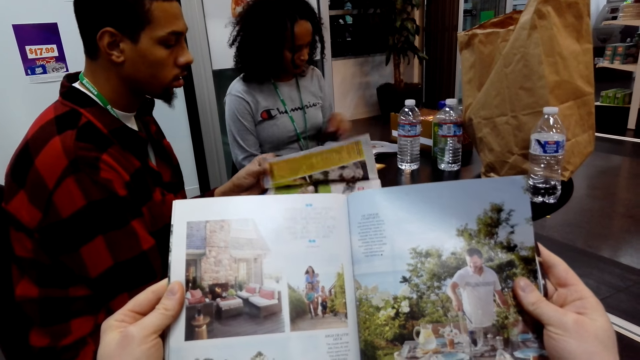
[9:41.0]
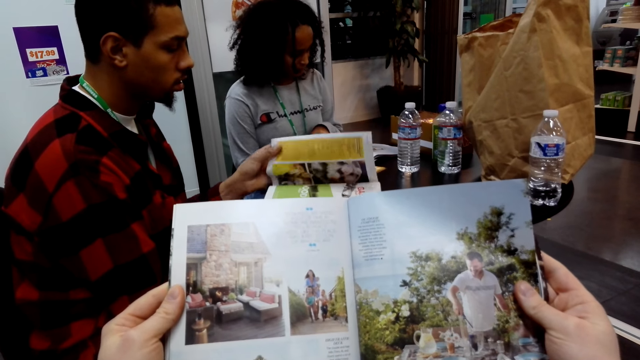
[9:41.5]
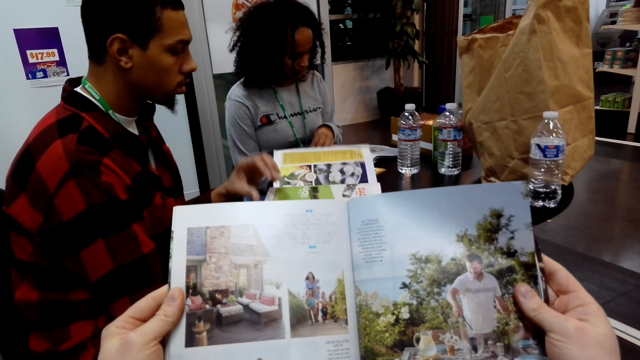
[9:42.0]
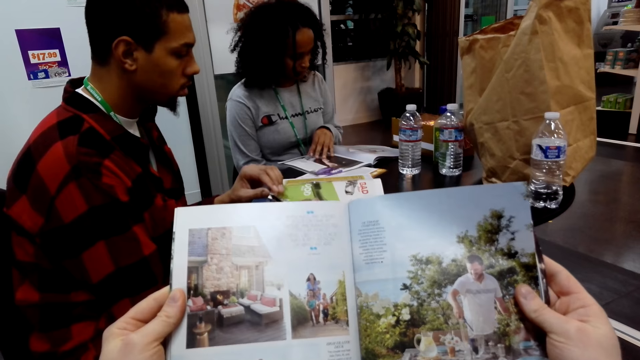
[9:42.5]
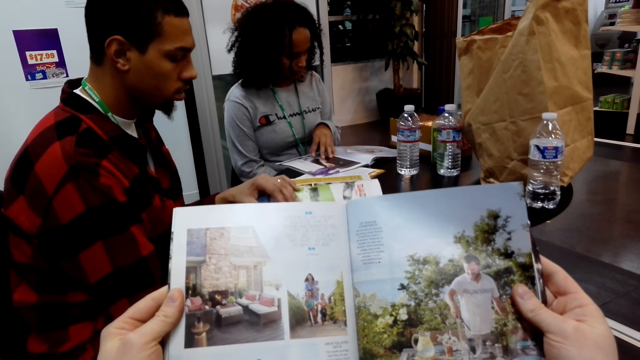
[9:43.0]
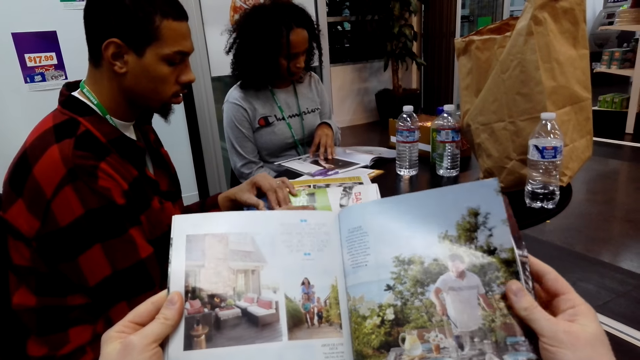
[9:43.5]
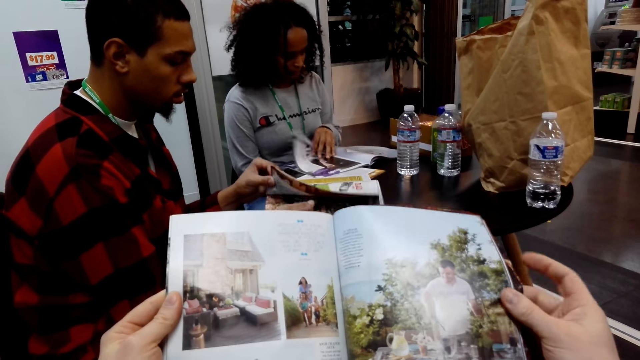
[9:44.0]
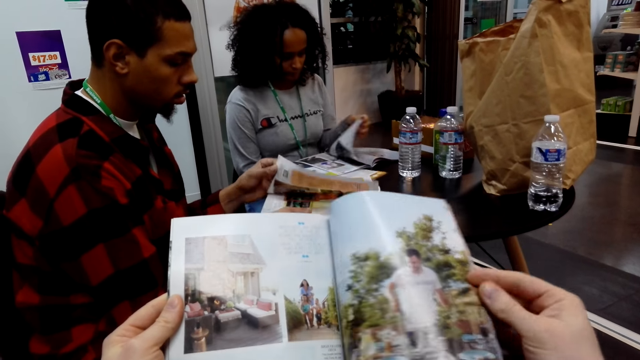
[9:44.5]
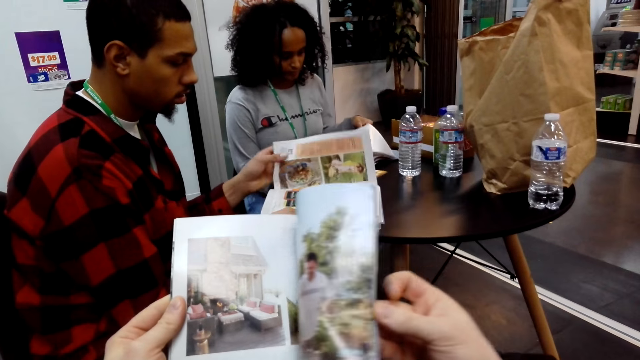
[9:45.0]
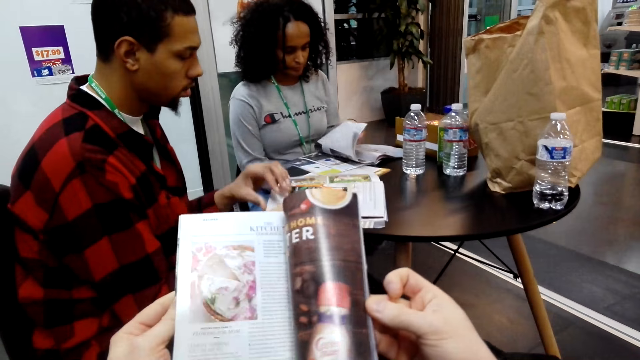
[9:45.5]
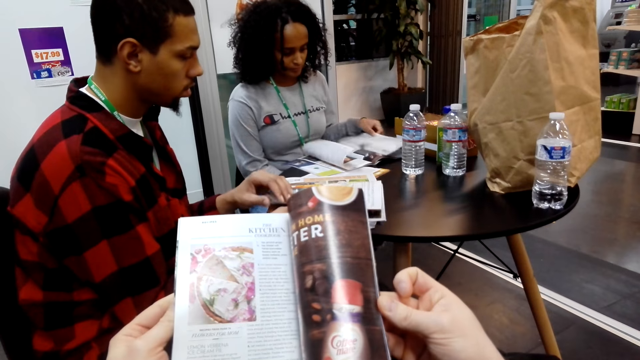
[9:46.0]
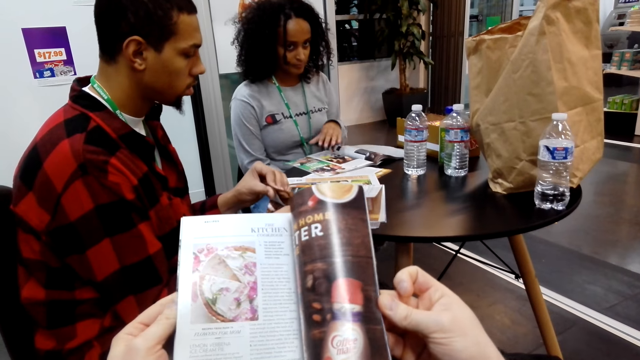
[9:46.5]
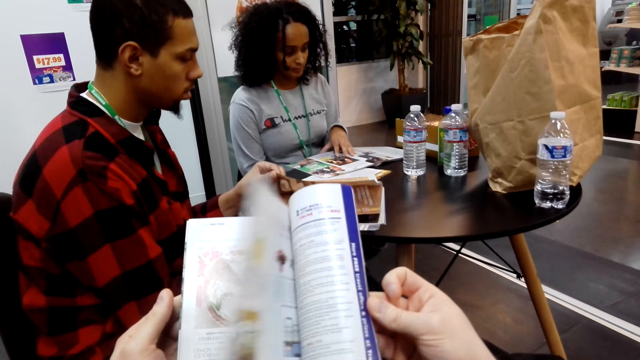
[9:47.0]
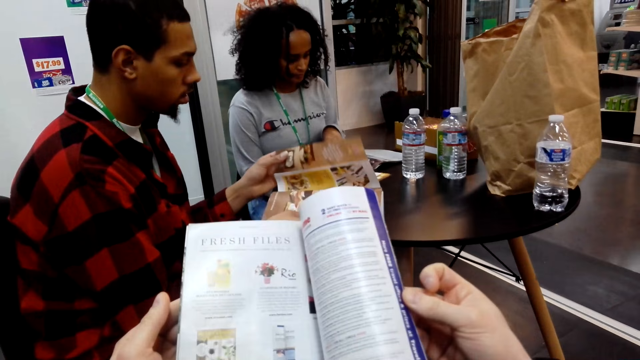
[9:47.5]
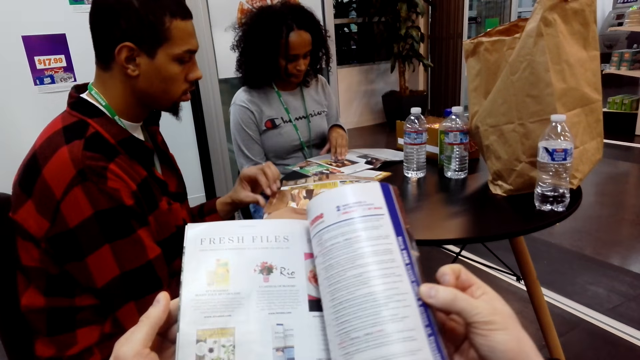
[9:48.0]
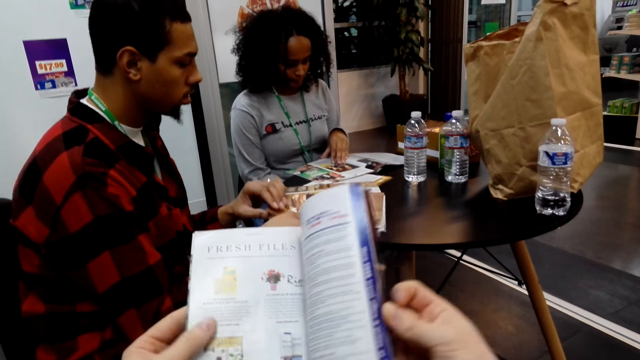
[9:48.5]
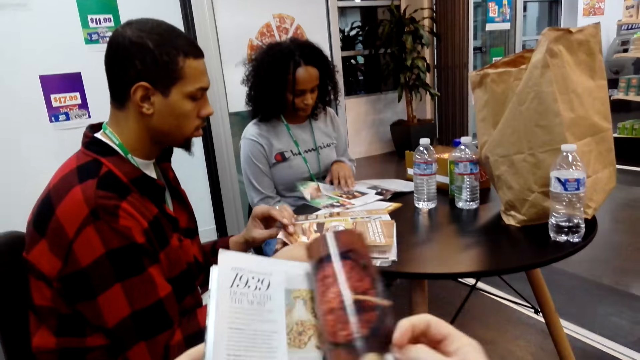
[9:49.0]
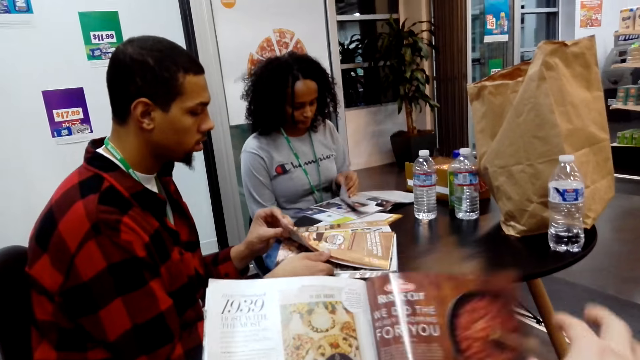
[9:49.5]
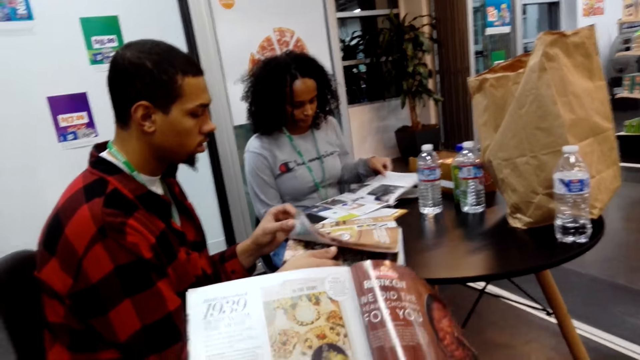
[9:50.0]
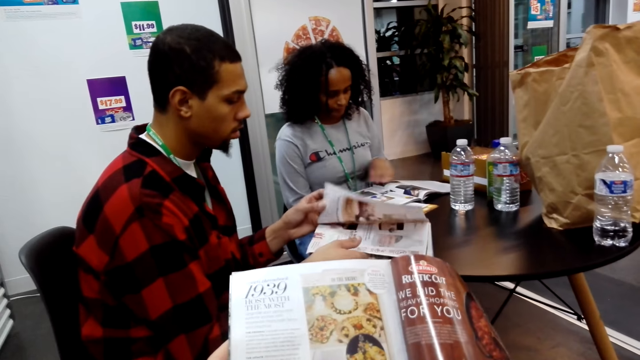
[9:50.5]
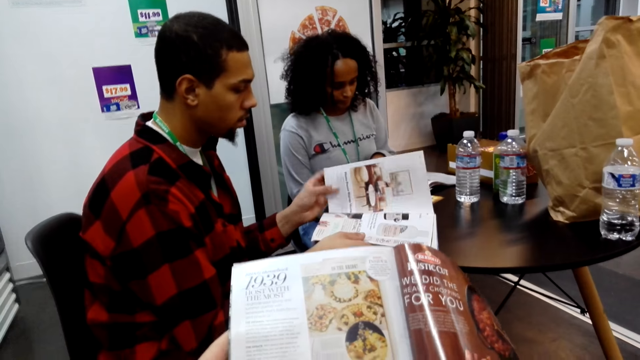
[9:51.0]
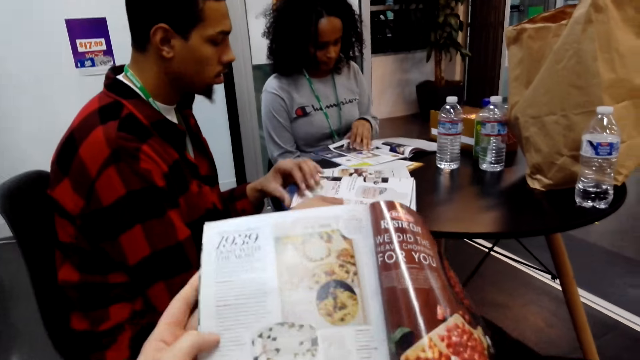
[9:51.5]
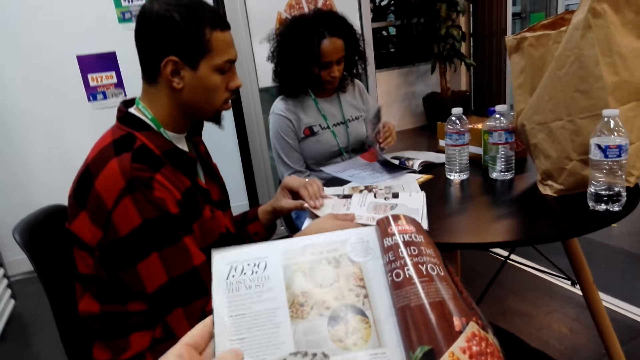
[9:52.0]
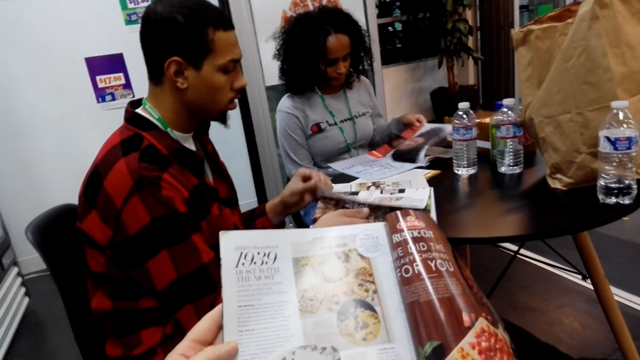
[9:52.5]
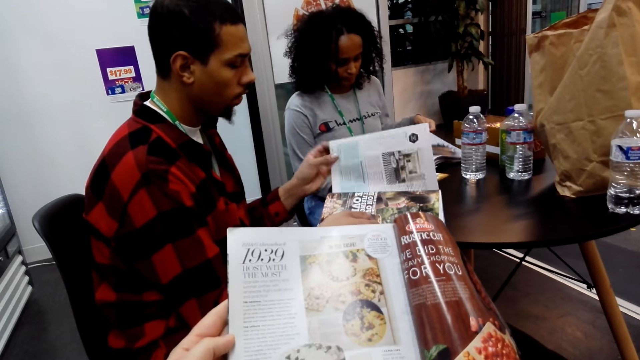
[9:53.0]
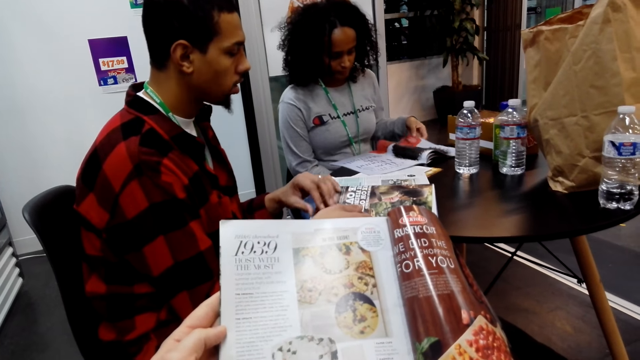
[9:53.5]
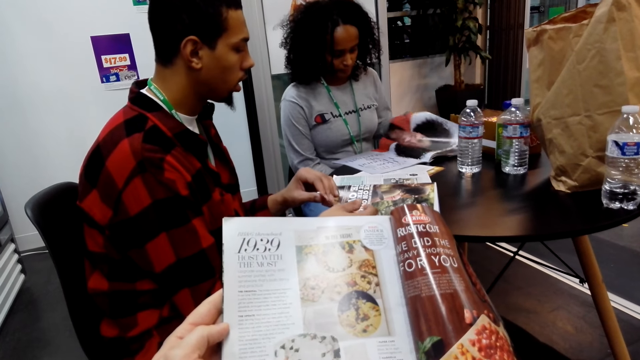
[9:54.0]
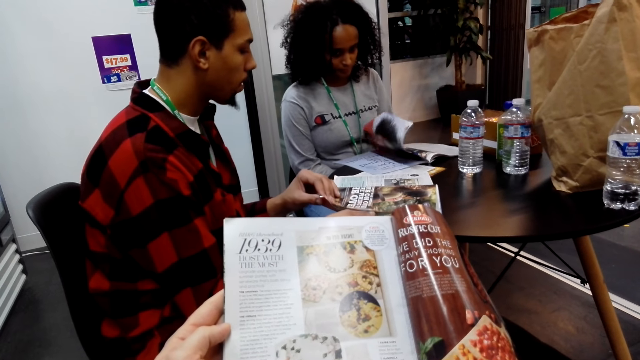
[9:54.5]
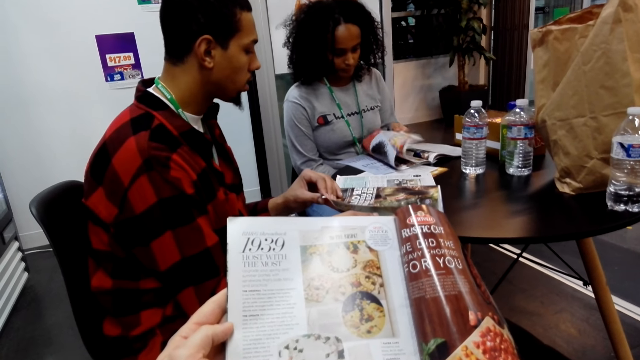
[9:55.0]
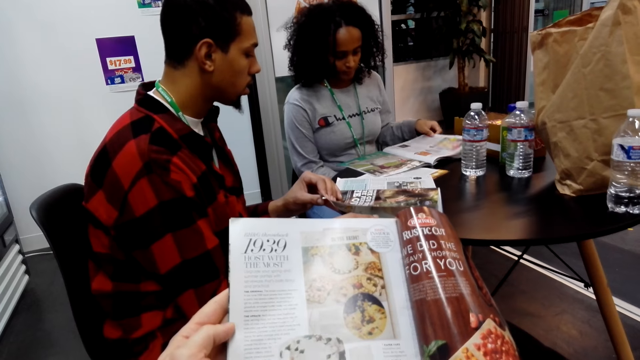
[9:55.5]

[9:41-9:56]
A woman peruses a book. A man peruses a book. The camera wearer flips the pages of the magazine. They peruse the book or magazine. They read the magazine.

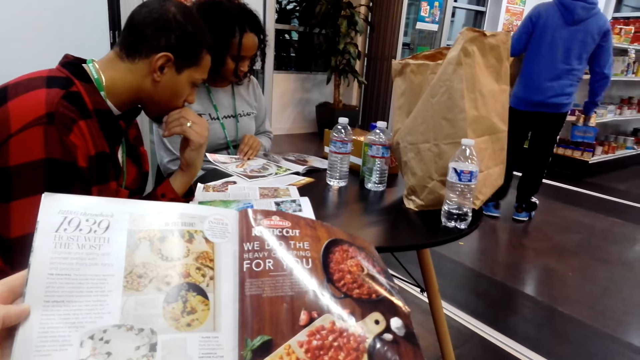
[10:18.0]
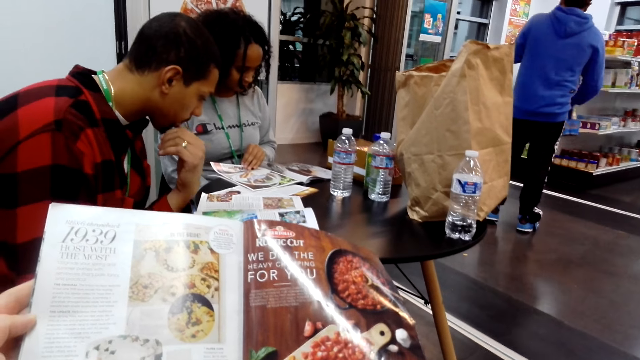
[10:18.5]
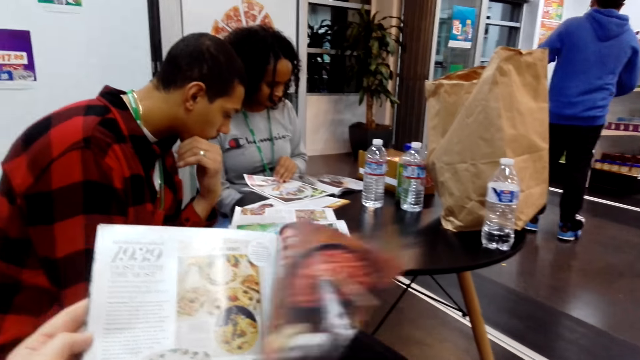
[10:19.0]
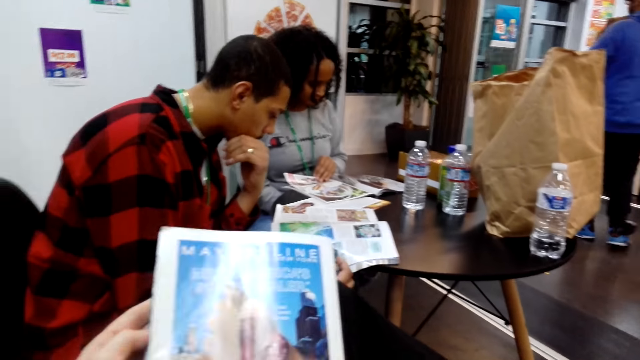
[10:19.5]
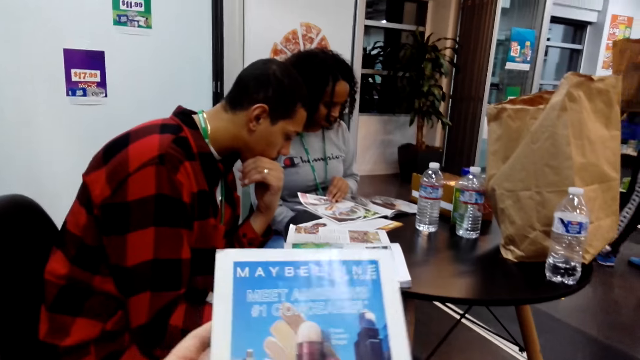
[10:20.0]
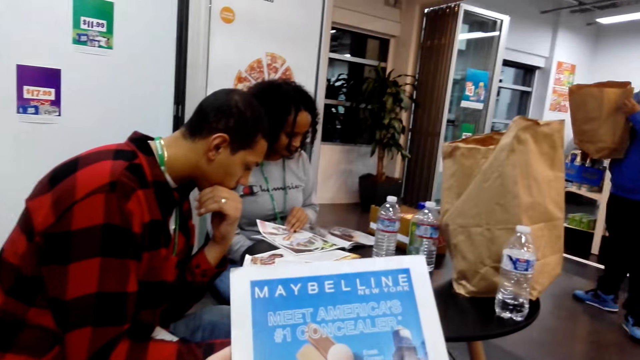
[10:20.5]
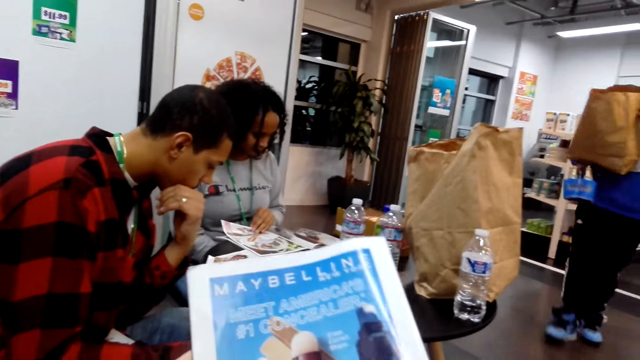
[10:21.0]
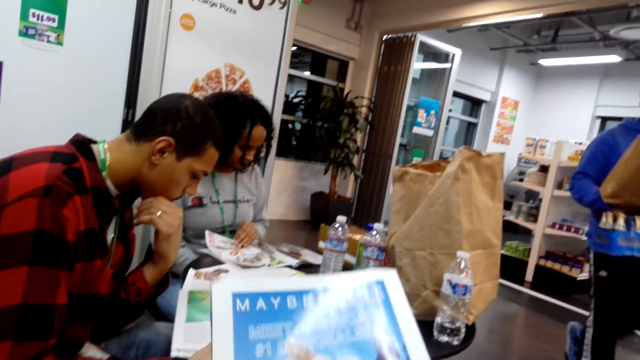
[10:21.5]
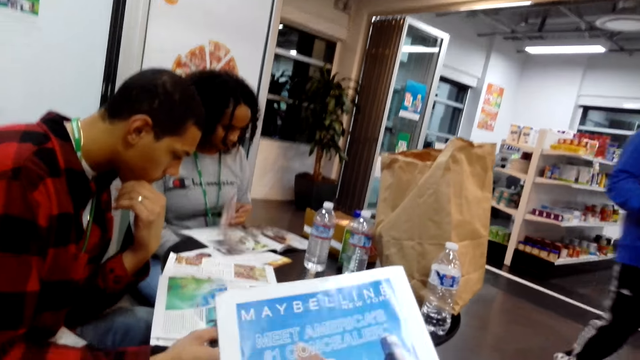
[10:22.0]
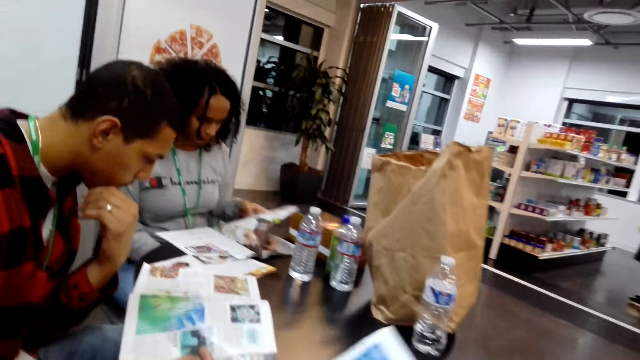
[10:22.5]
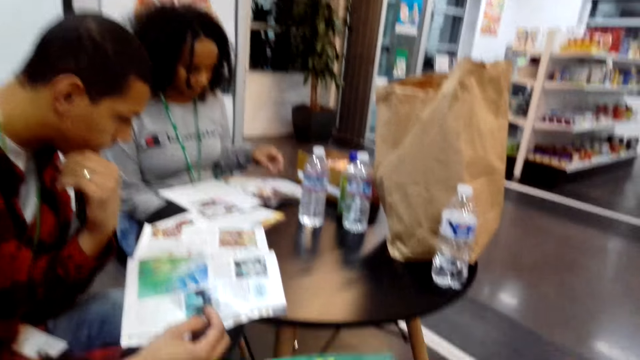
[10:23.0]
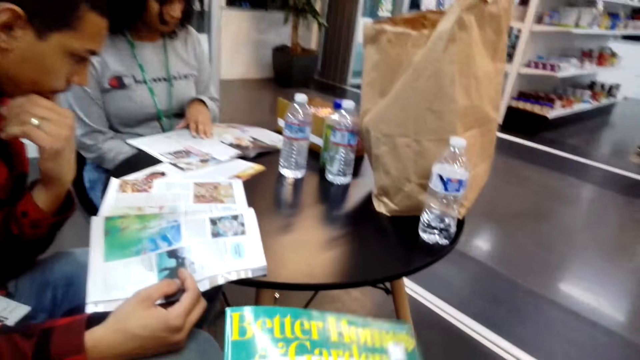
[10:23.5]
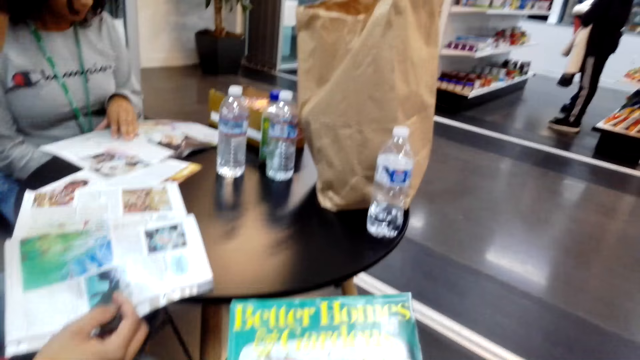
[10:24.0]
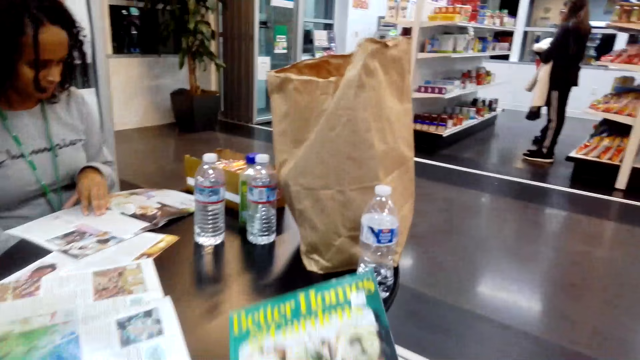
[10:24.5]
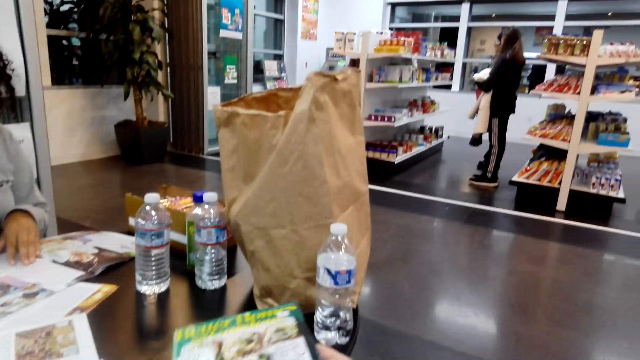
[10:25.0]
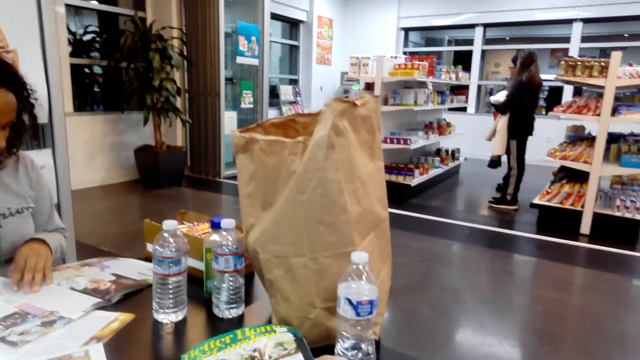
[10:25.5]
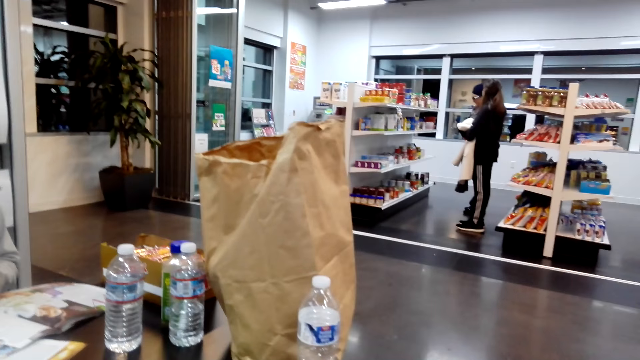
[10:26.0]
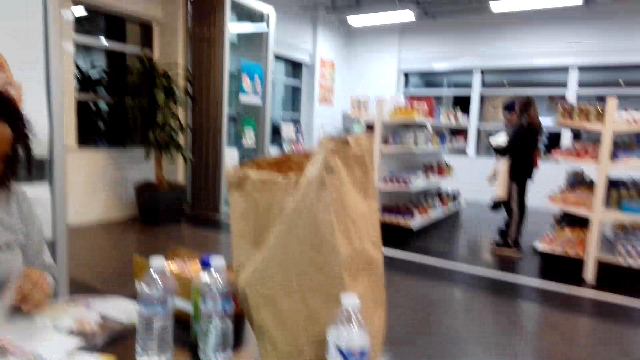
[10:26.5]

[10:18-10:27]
The camera wearer turns a page of the magazine. They read the cover of the magazine. They turn the magazine. A man reads the book. The camera wearer places the magazine on the table. A woman peruses the book.
